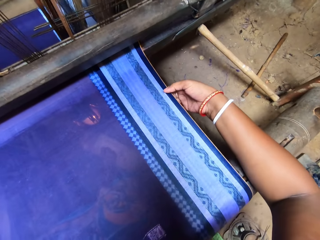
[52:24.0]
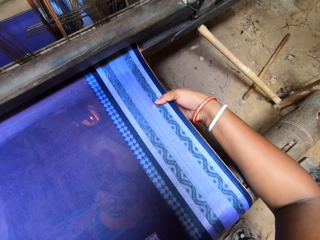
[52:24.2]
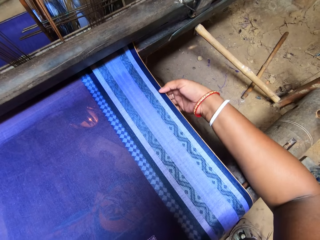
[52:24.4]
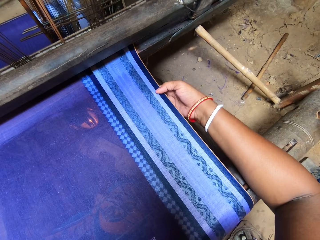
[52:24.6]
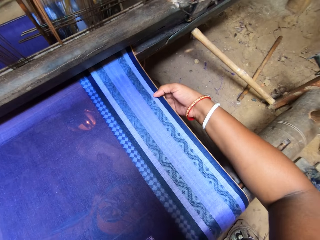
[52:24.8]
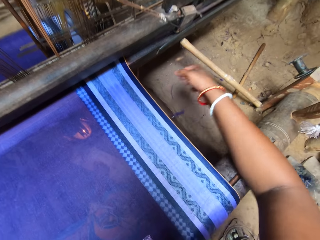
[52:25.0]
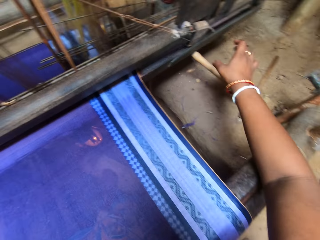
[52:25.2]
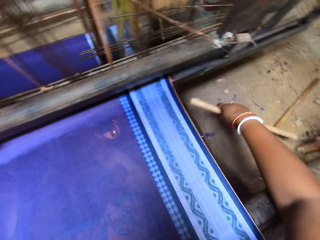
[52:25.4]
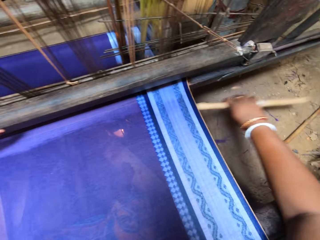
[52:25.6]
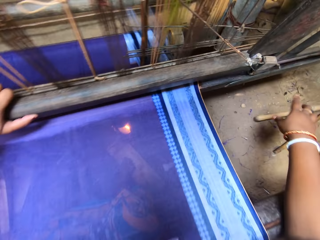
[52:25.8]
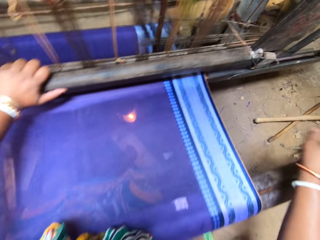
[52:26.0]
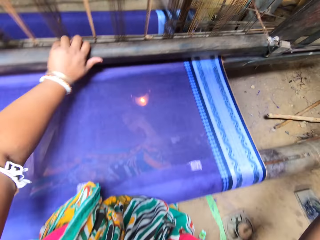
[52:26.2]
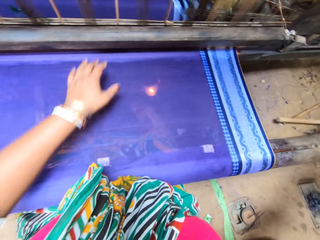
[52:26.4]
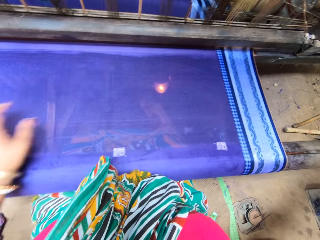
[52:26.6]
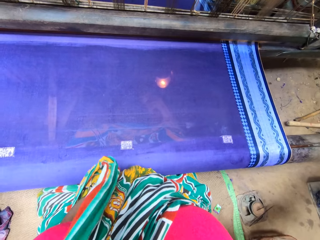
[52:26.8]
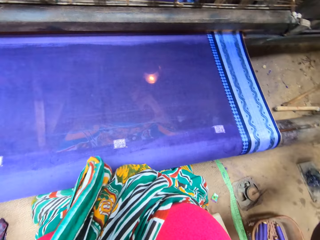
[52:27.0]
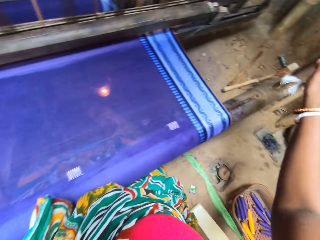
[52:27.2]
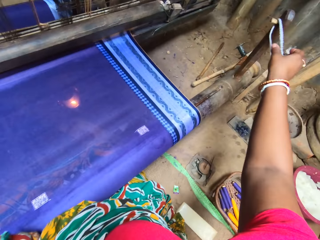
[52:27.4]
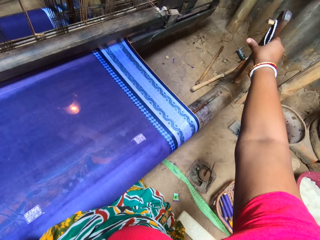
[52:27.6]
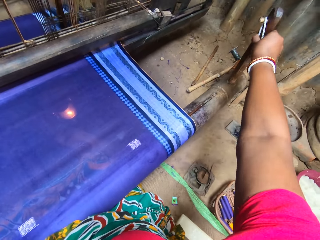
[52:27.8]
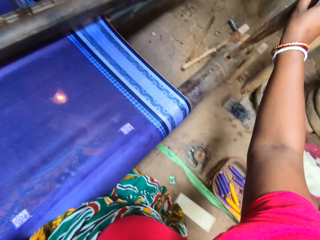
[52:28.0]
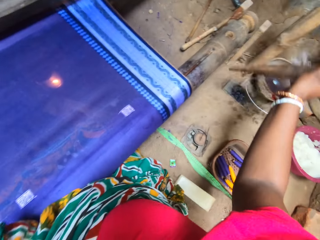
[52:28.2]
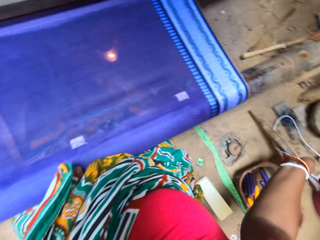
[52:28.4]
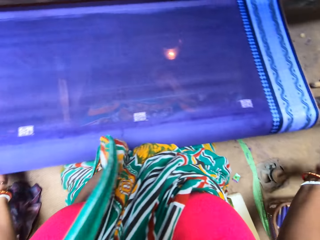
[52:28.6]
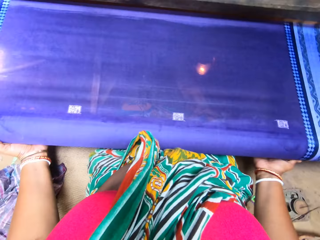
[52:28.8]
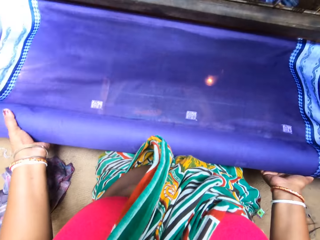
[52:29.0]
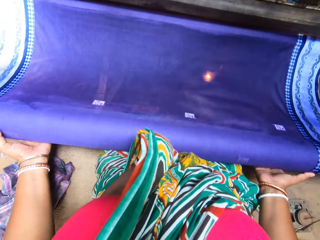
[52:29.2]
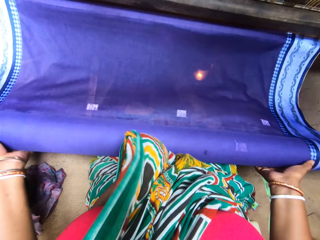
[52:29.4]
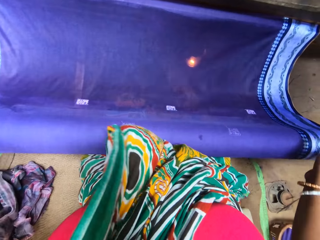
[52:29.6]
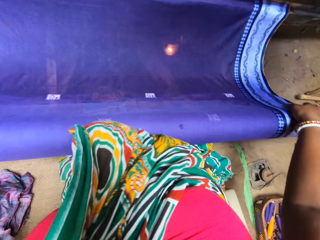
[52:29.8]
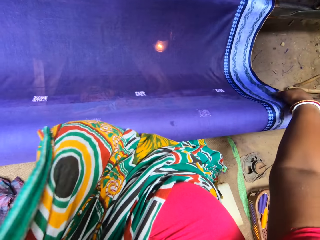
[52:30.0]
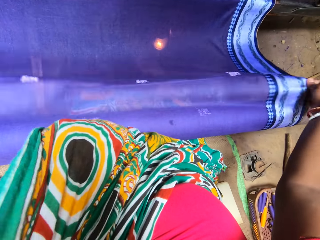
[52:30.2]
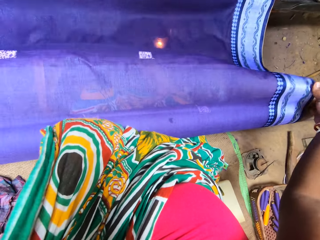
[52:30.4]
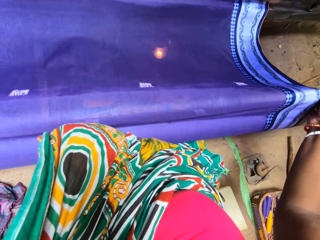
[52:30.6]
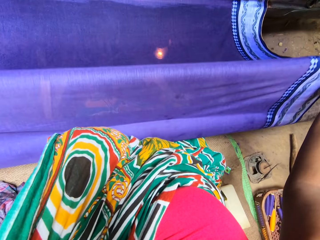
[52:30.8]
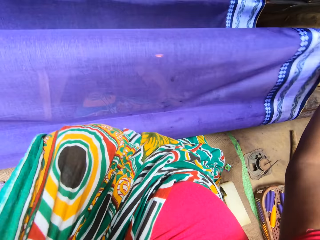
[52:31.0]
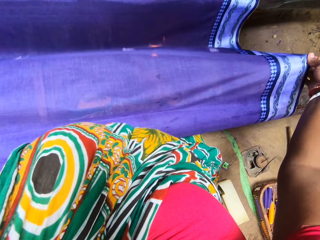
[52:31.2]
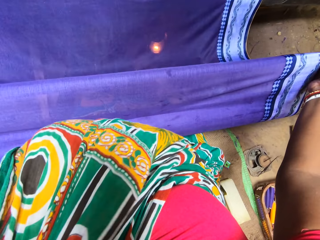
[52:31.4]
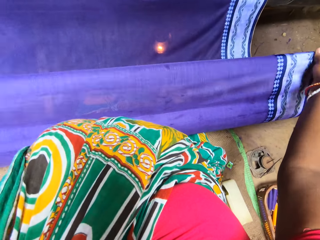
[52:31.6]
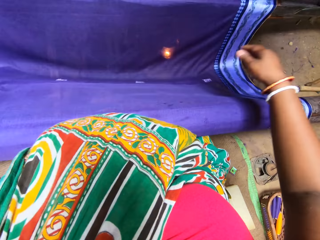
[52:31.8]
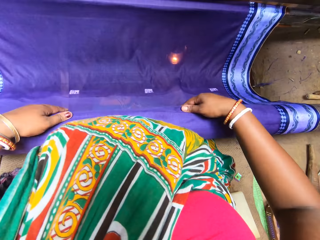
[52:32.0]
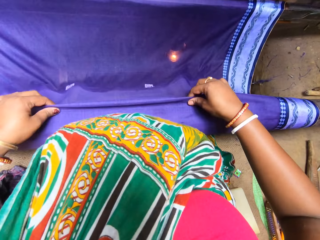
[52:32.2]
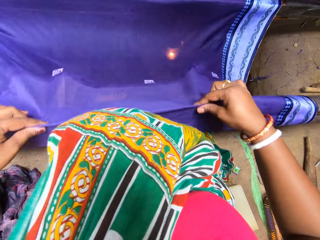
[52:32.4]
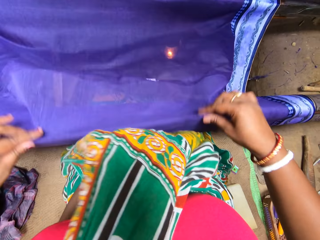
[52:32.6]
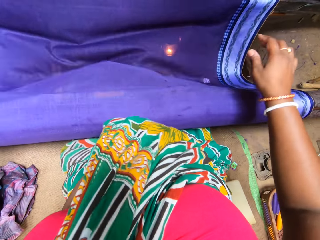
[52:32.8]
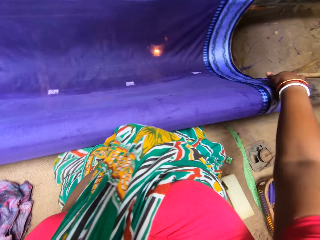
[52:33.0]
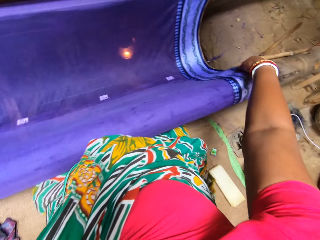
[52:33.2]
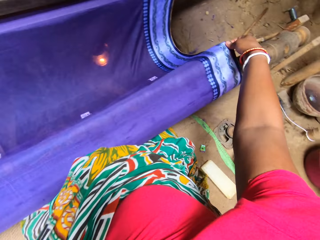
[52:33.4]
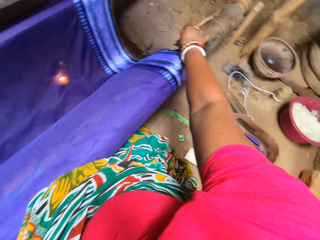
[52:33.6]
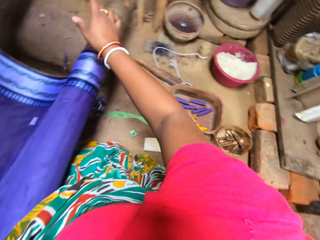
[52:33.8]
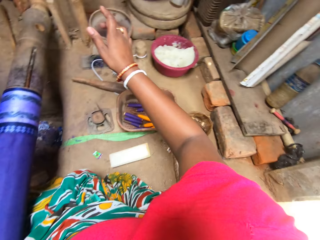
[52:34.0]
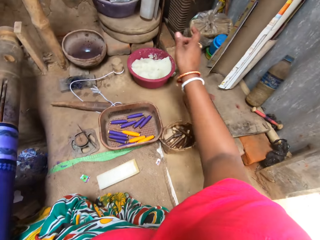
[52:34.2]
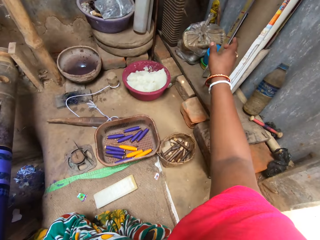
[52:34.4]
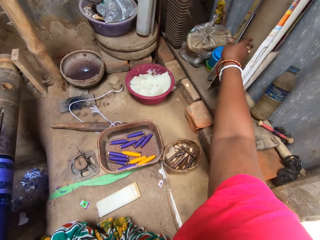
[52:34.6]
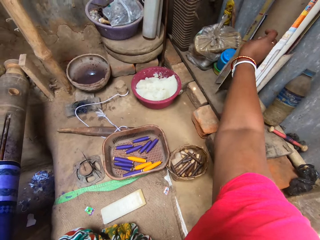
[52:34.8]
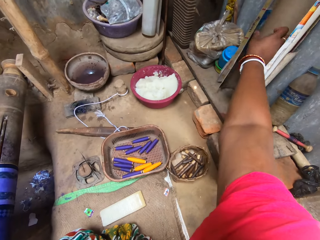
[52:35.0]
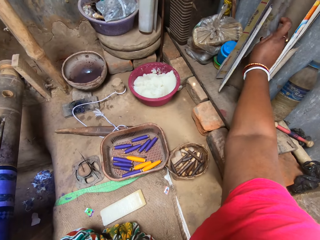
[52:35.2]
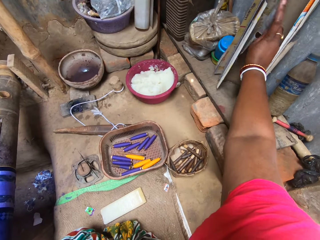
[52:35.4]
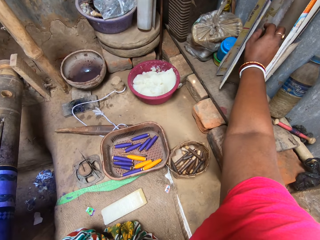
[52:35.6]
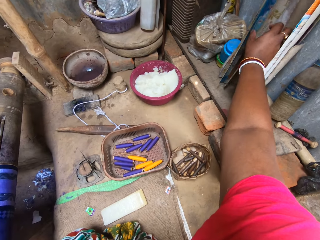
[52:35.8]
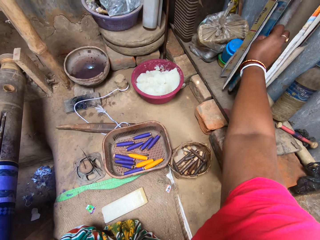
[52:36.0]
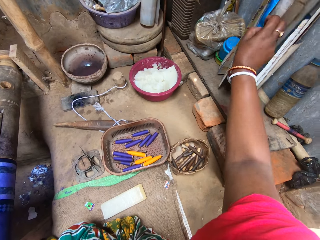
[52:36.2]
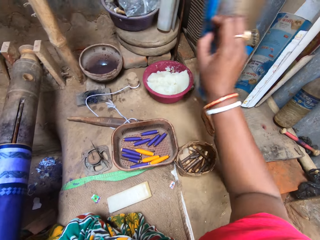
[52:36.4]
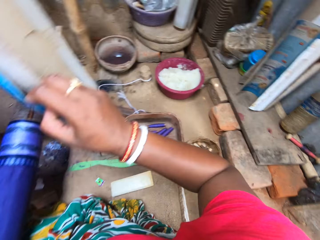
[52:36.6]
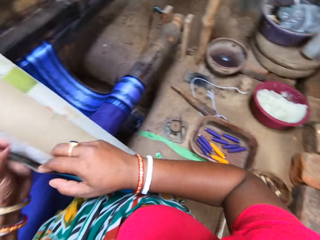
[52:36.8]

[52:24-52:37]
The camera wearer touches the cloth. She adjusts a loom lever with her right hand. She picks up a piece of wood and drops the wood. She moves the left hand. She holds a string. She pulls a metal rod. She rolls in the fabric on the loom machine with both hands. She touches the cloth. She pulls the cloth. She drops the cloth. She holds the cloth. She pulls the cloth. She pulls the cloth again. She picks a paper from the wall with her right hand.

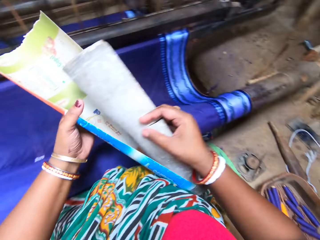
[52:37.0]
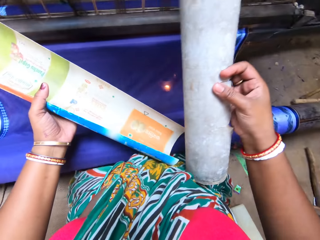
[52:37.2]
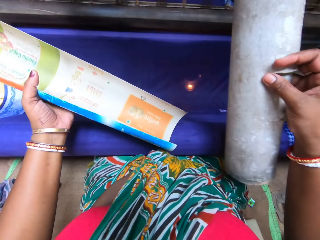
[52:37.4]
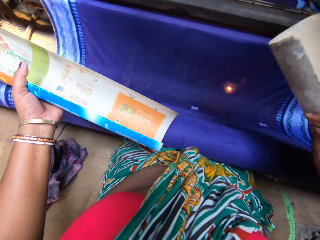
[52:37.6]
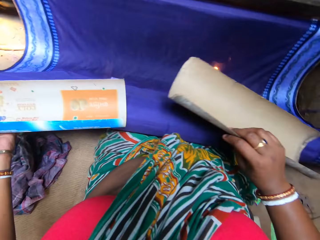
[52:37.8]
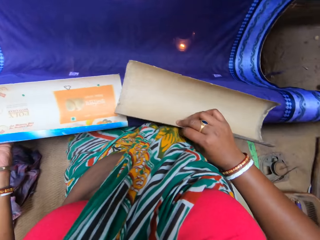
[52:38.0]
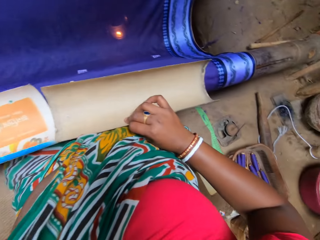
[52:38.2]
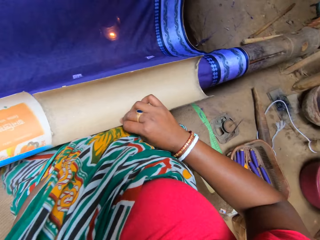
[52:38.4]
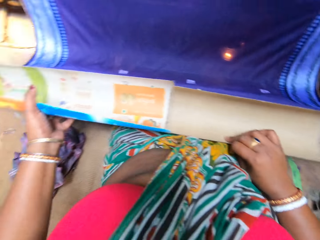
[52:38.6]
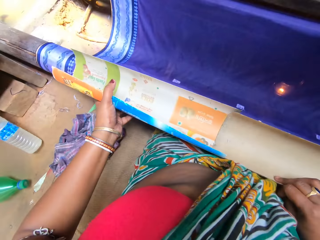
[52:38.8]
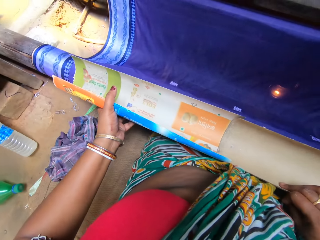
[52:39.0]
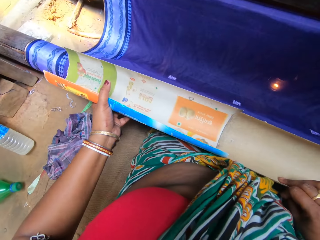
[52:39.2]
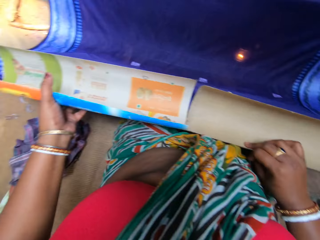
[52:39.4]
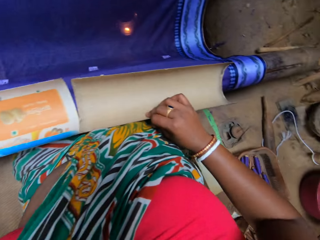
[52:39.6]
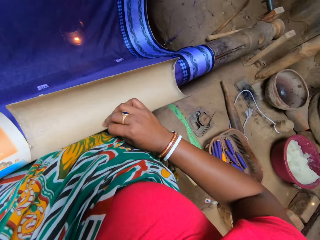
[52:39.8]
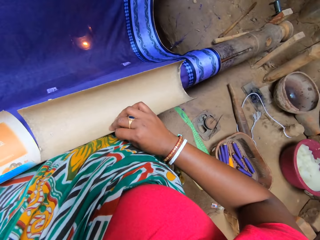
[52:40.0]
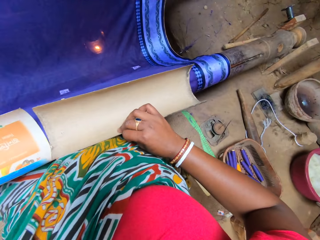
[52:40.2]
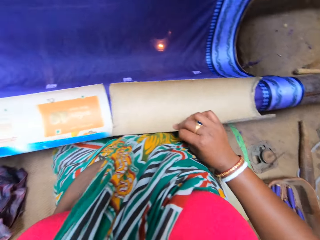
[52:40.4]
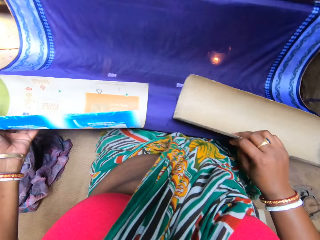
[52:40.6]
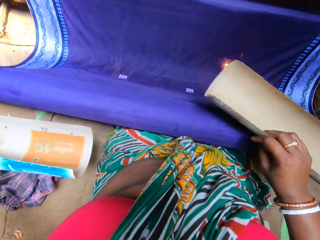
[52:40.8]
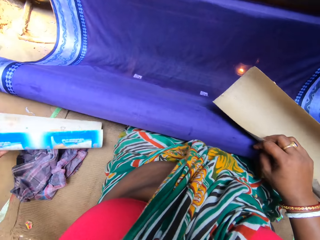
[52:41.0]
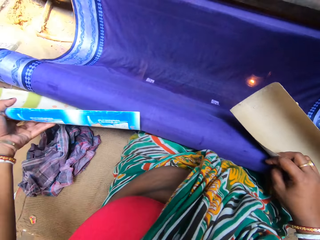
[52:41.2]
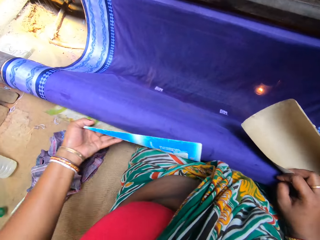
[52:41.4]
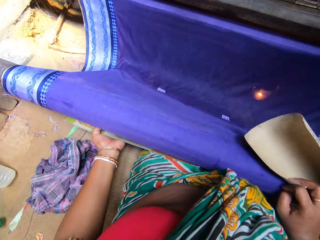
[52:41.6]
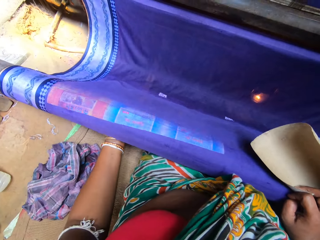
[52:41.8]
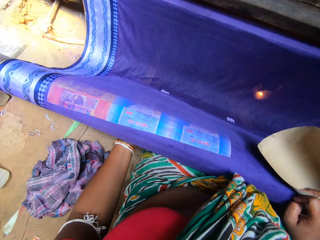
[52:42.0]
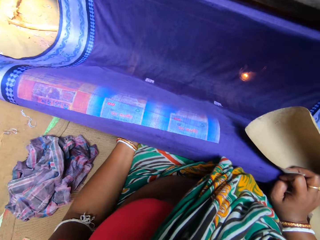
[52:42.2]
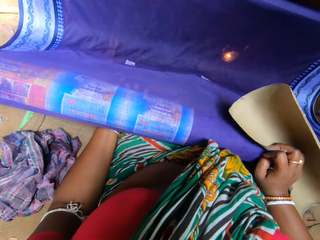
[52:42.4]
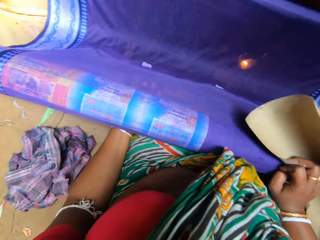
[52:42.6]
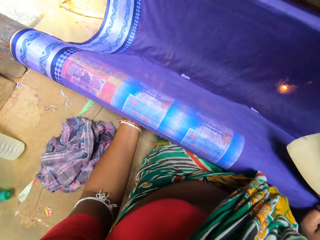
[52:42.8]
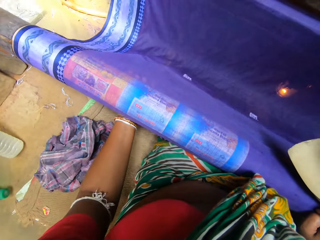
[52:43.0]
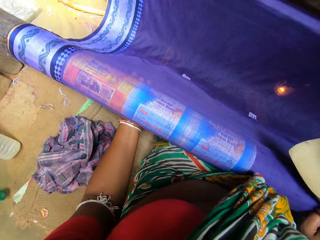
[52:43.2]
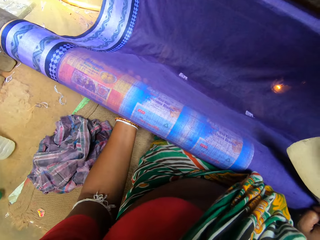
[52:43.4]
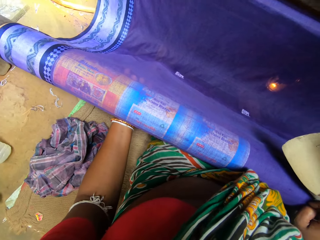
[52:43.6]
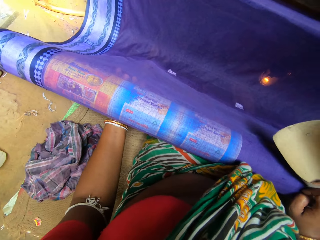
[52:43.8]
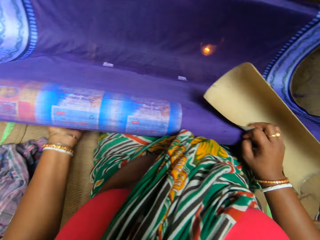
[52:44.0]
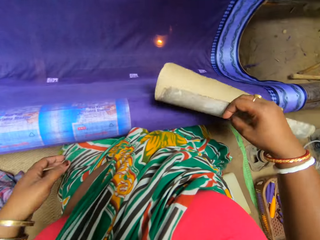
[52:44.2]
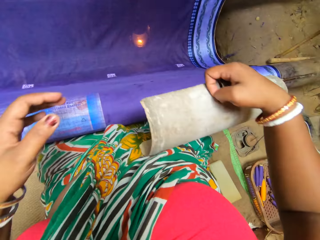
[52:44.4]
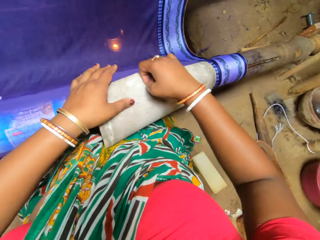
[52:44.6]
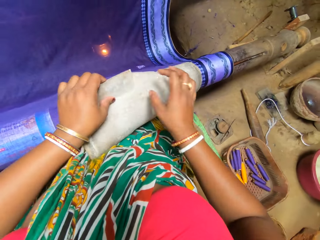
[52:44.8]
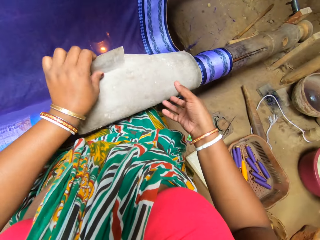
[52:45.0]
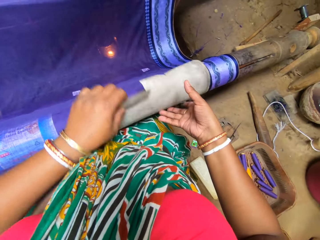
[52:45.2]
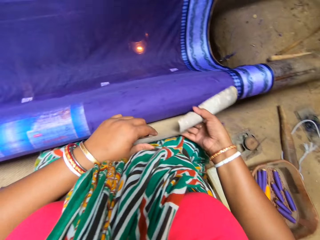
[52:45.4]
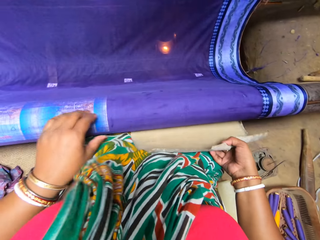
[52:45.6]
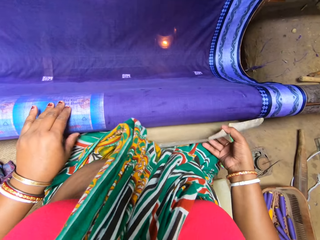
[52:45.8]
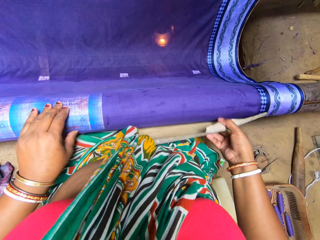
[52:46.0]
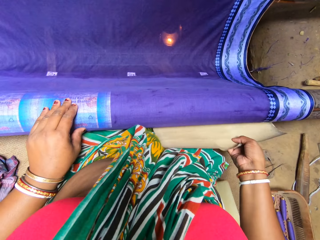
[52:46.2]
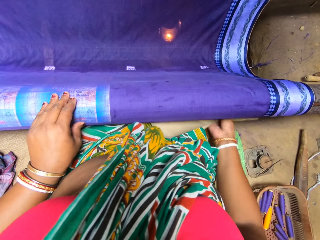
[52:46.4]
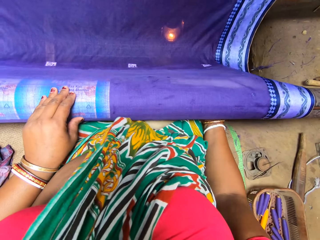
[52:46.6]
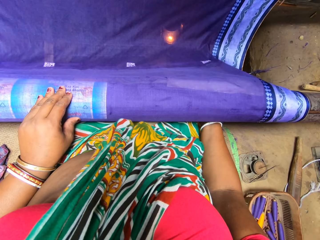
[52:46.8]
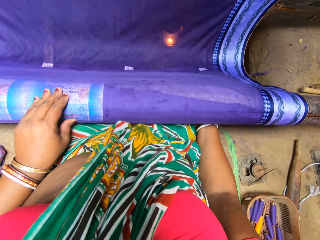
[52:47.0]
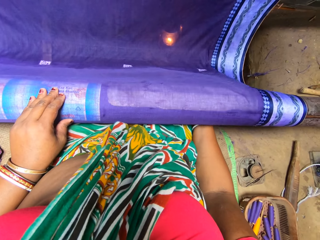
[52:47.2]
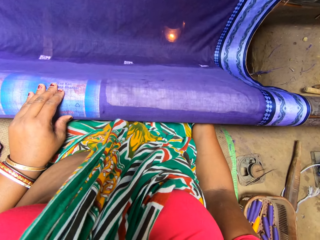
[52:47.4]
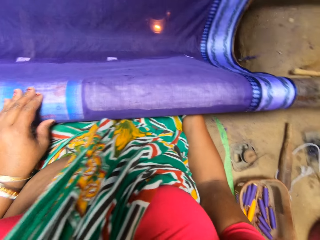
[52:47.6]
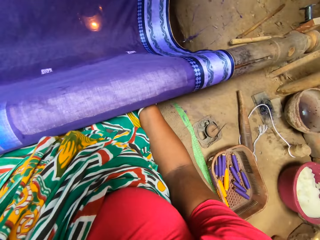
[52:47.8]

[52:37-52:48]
The camera wearer separates the paper with both hands. She holds something with the other hand. She places the paper in both hands on the fabric. She moves something under the cloth. She rolls the paper into the fabric bundle with her left hand. She moves something. She turns something. She adjusts the paper on the fabric with both hands. She puts something on the cloth. She rolls the paper into the fabric bundle with her right hand. She puts something under the cloth.
